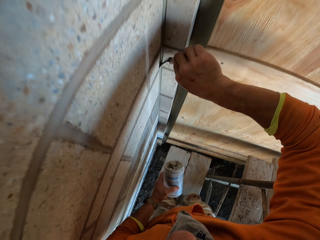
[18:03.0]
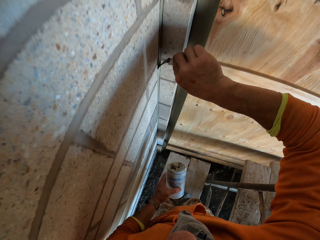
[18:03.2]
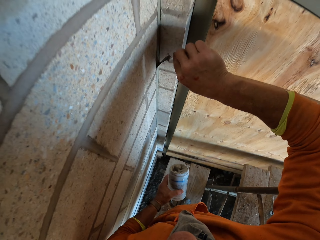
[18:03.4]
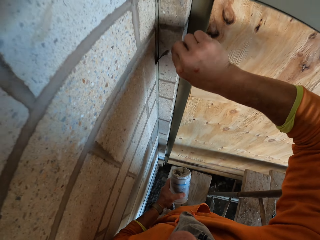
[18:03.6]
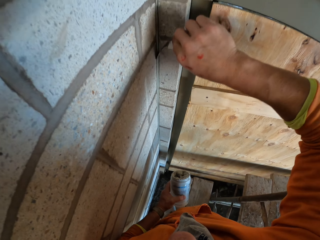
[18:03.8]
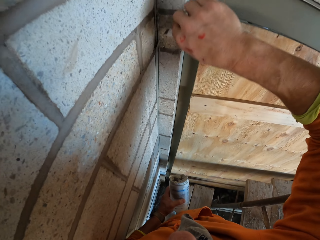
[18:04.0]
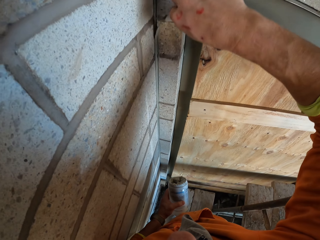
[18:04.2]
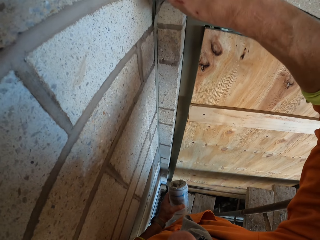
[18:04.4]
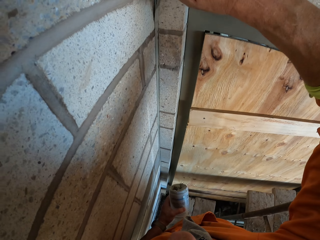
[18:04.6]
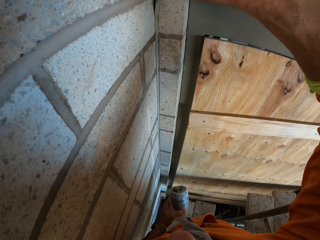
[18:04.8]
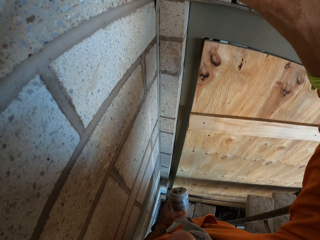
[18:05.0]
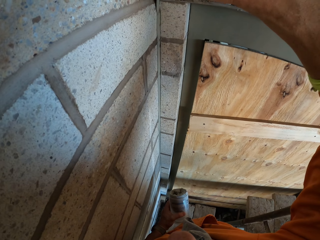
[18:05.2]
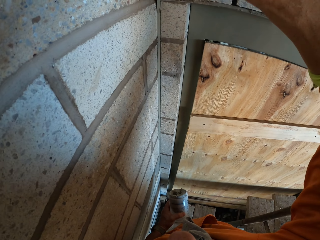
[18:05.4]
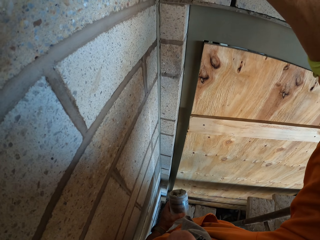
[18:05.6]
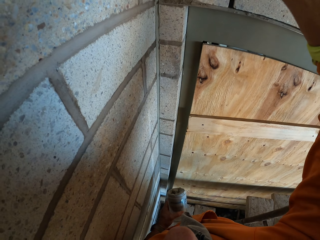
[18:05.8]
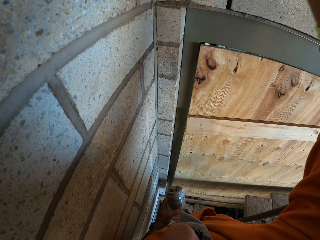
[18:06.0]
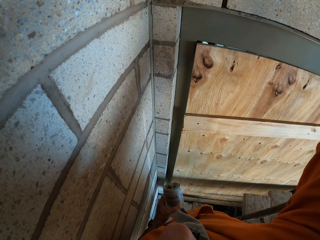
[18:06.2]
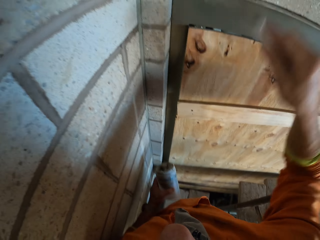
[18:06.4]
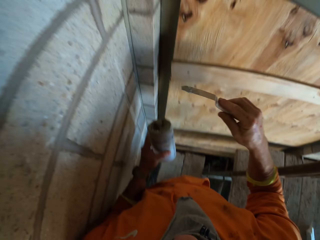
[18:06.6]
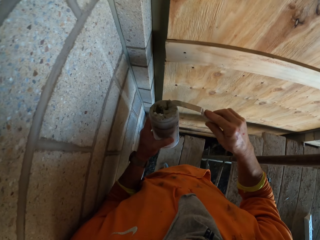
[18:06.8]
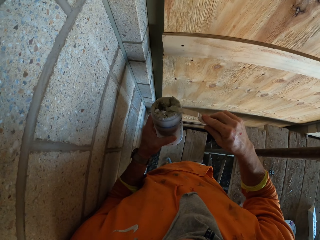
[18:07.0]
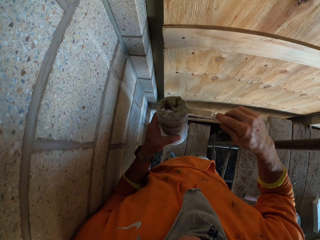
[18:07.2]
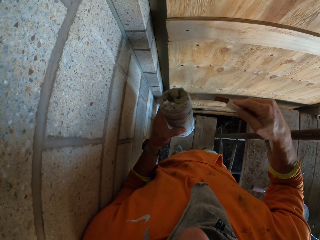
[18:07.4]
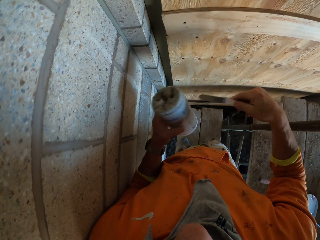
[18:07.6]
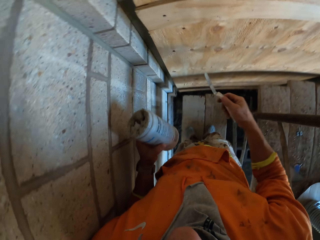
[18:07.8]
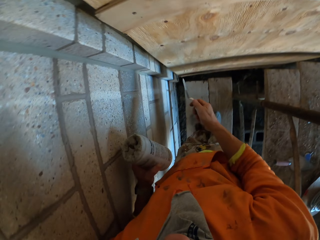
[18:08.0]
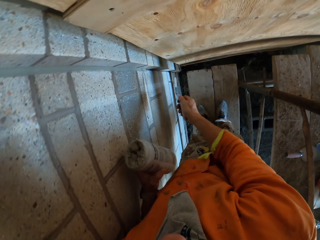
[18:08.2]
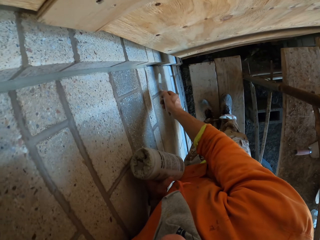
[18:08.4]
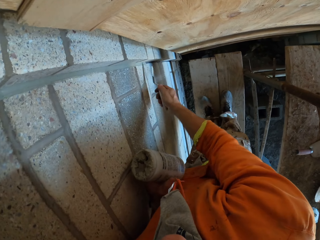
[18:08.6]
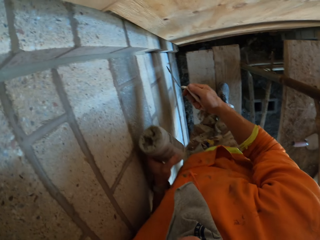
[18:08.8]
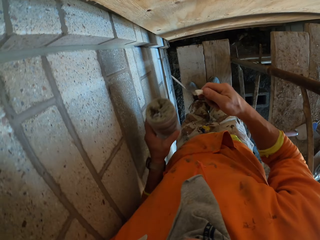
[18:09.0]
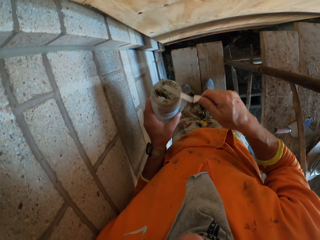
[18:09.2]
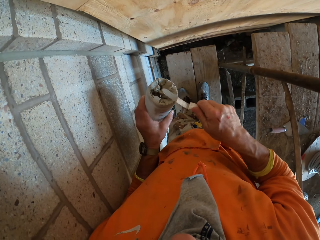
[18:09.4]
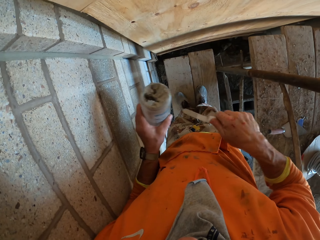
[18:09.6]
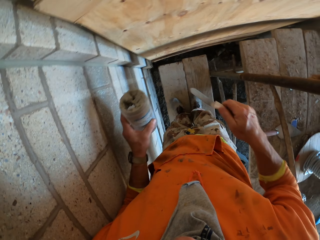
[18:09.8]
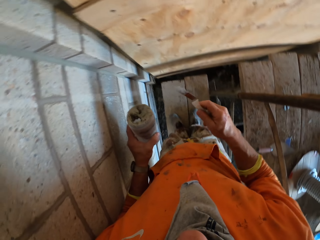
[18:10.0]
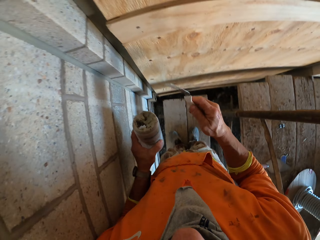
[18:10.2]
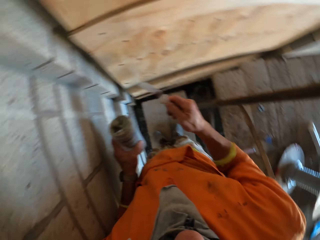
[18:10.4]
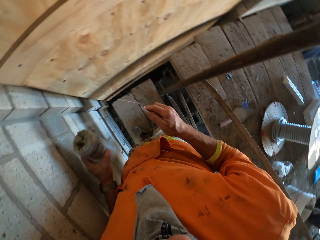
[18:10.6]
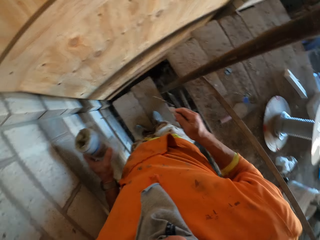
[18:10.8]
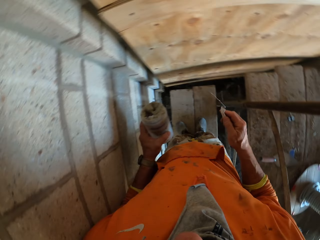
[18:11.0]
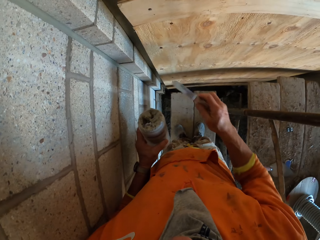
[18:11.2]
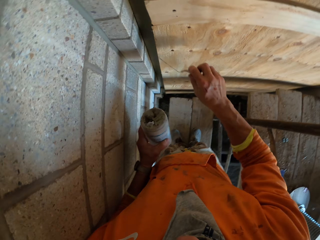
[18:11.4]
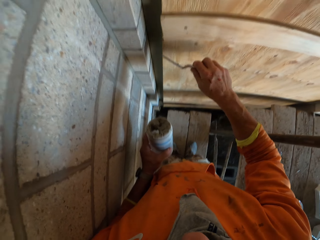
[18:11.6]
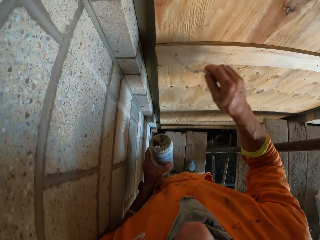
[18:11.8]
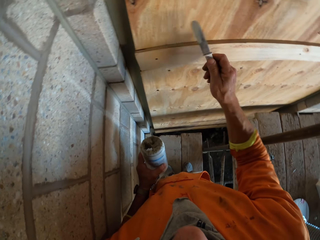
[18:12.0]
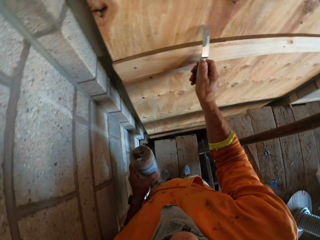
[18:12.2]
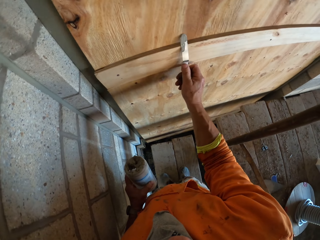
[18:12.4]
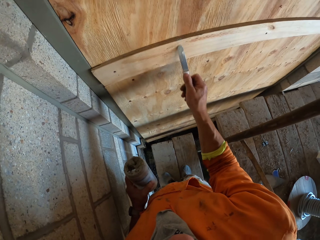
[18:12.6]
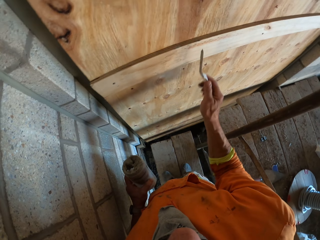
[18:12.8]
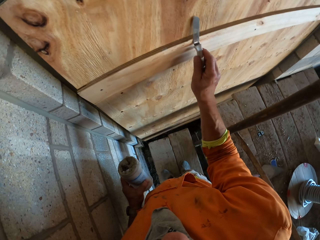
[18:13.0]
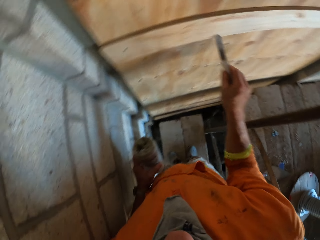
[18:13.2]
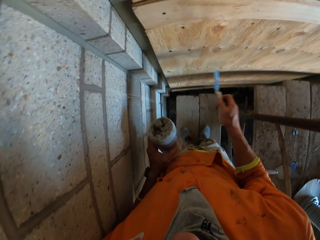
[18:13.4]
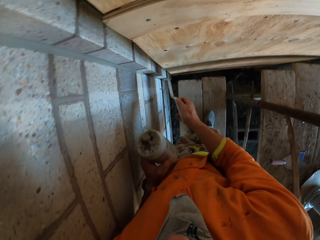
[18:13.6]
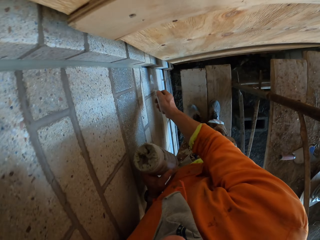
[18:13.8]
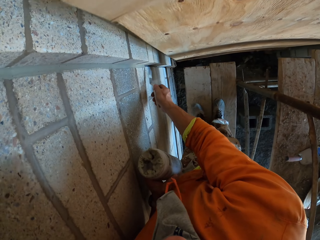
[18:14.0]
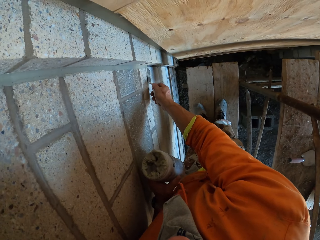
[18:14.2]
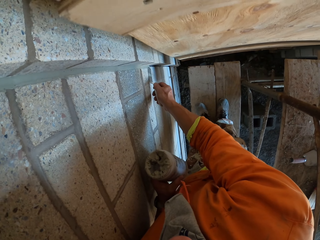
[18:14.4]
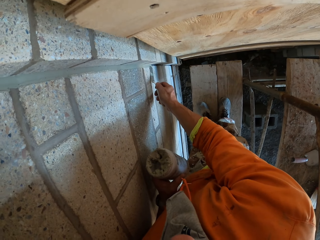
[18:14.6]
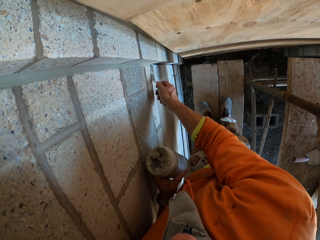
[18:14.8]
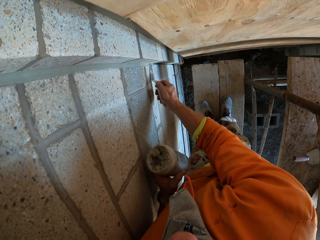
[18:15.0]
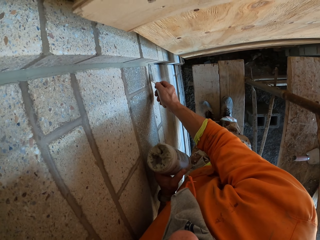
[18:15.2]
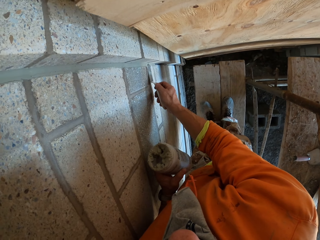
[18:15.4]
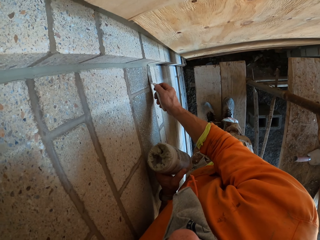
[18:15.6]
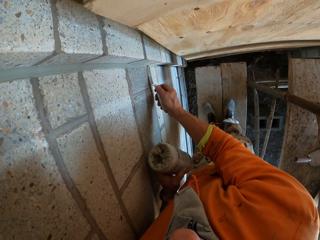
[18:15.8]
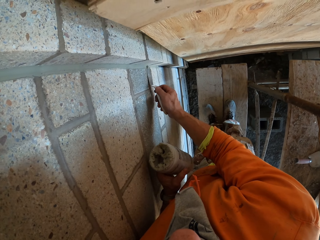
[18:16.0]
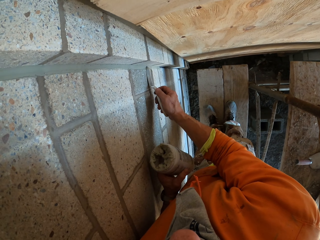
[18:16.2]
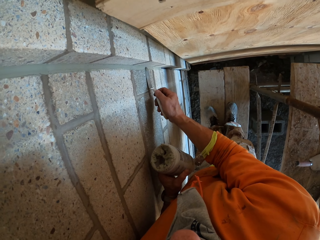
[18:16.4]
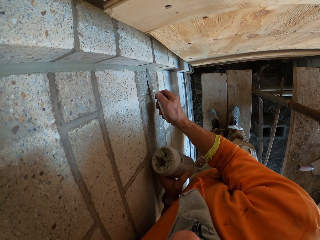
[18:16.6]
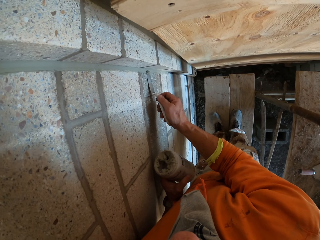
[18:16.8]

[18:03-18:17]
The camera wearer swings the right hand. They put the excess cement on the container and wipe the trowel on the plastic container. They swing the right hand. They wipe the trowel on the plastic container. They swing the right hand. They wipe the trowel on the board. They swing the right hand. They smoothen the cement on the wall. They shape the filler on the wall using the trowel.

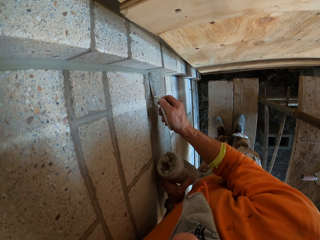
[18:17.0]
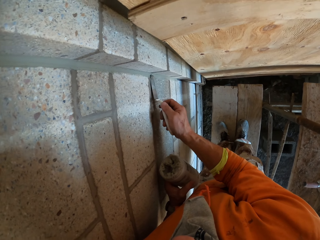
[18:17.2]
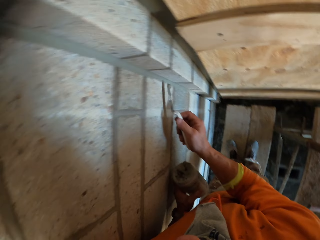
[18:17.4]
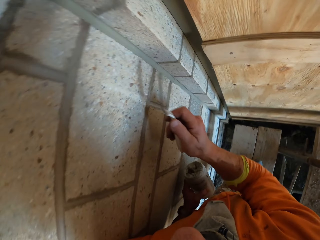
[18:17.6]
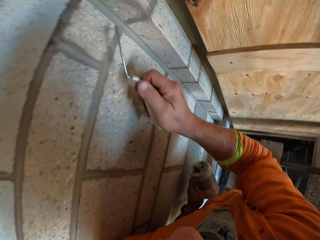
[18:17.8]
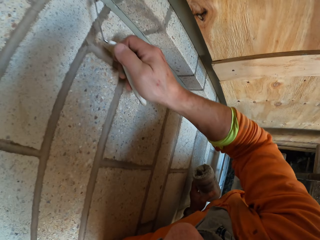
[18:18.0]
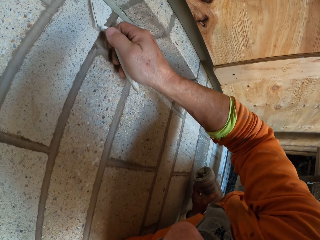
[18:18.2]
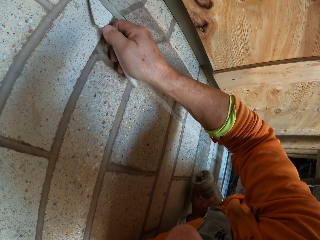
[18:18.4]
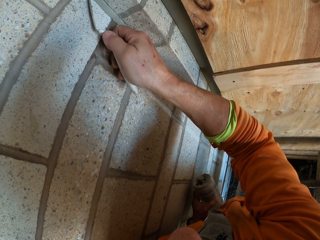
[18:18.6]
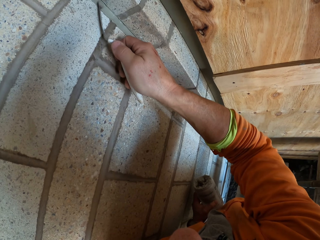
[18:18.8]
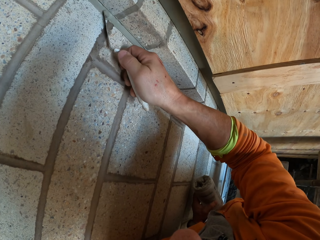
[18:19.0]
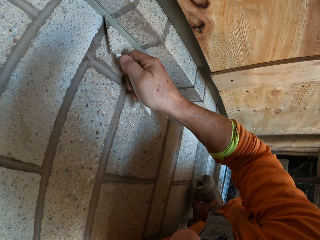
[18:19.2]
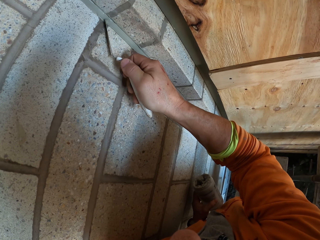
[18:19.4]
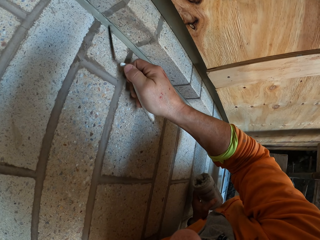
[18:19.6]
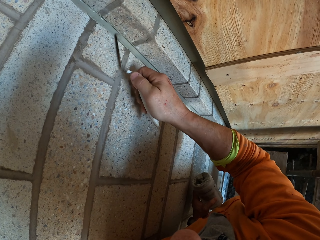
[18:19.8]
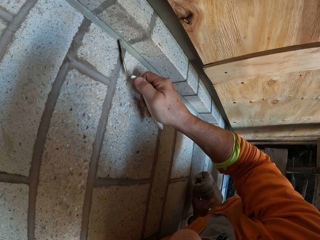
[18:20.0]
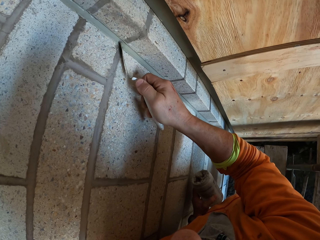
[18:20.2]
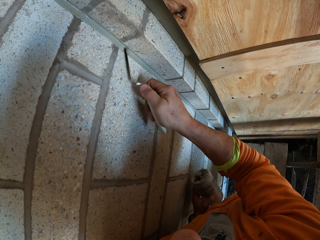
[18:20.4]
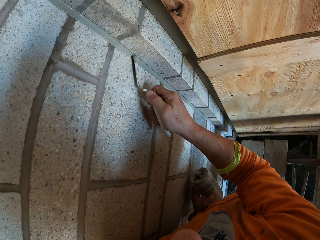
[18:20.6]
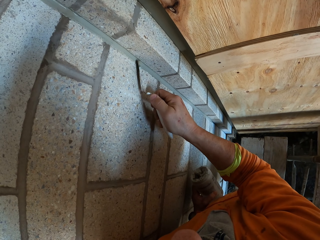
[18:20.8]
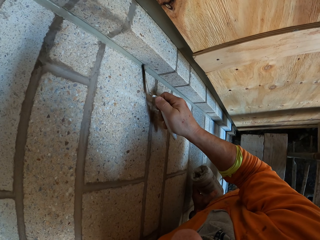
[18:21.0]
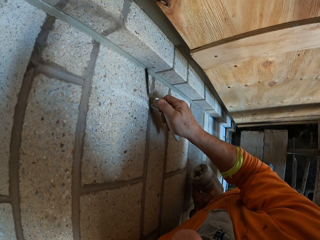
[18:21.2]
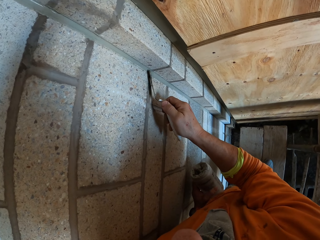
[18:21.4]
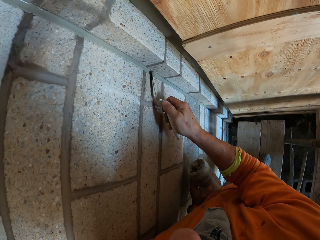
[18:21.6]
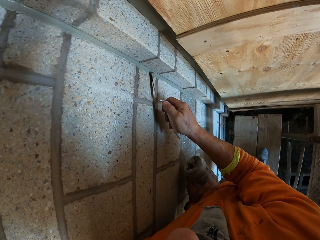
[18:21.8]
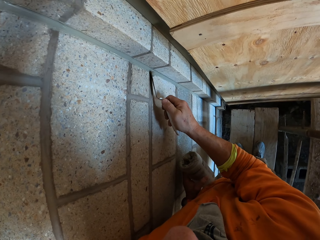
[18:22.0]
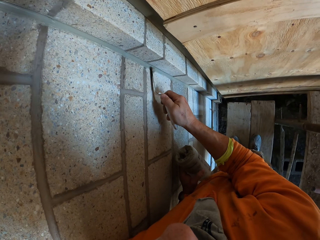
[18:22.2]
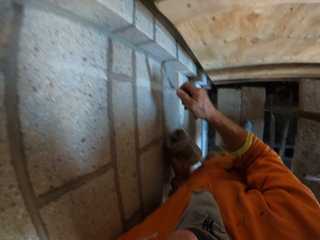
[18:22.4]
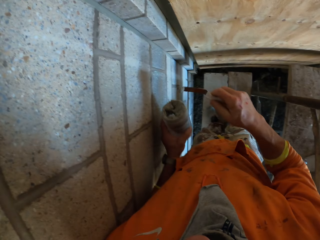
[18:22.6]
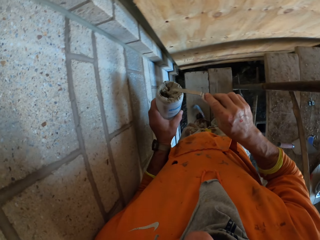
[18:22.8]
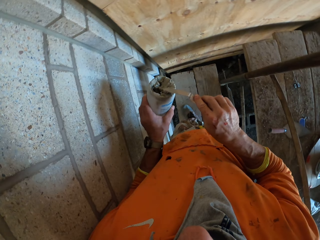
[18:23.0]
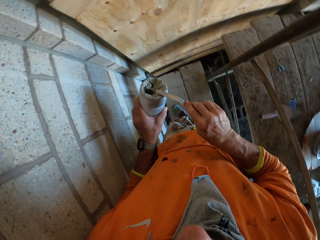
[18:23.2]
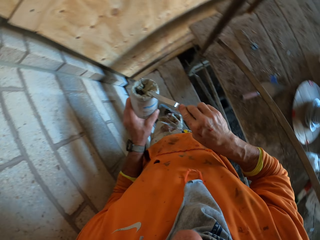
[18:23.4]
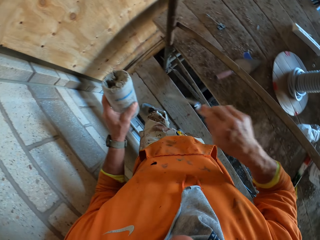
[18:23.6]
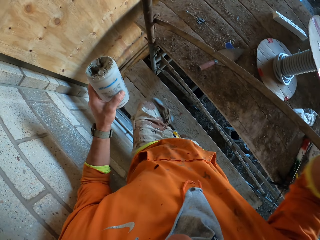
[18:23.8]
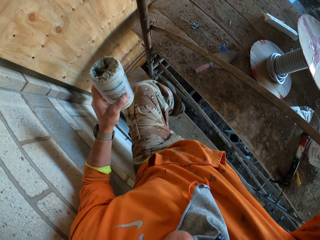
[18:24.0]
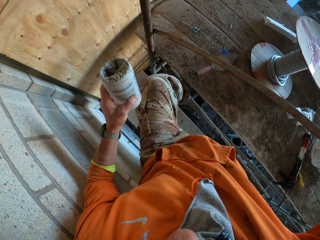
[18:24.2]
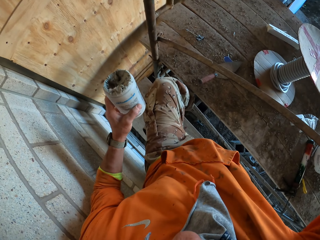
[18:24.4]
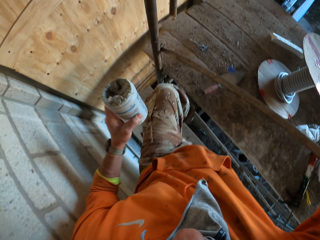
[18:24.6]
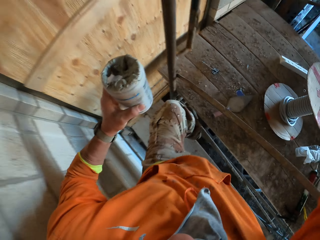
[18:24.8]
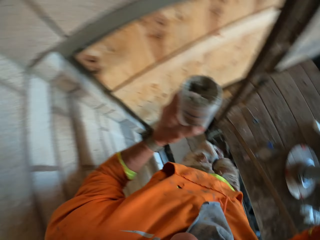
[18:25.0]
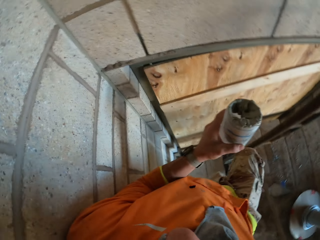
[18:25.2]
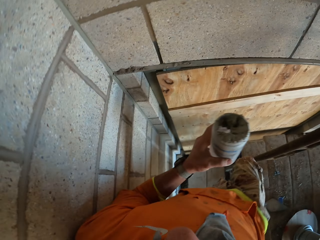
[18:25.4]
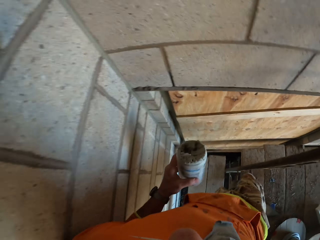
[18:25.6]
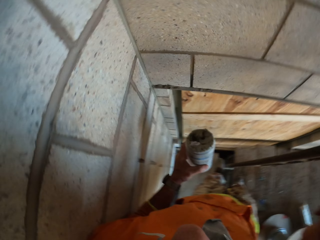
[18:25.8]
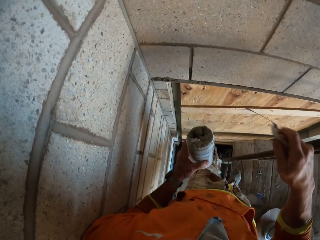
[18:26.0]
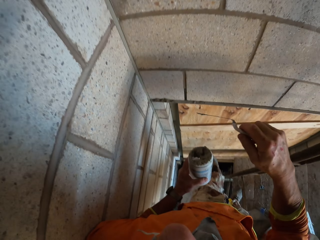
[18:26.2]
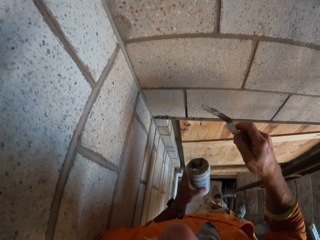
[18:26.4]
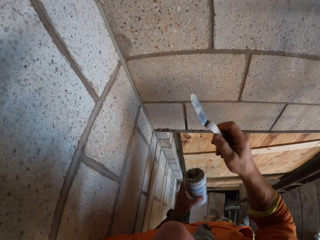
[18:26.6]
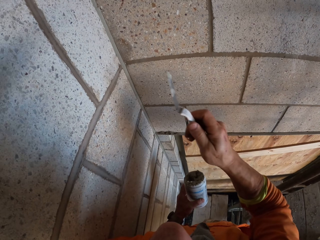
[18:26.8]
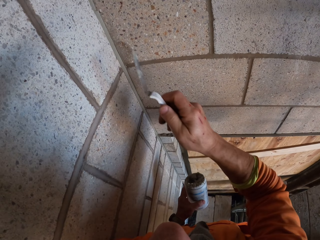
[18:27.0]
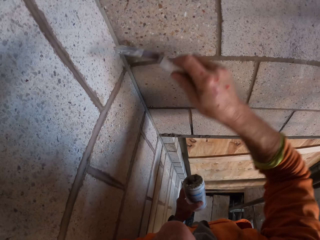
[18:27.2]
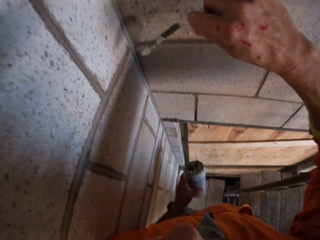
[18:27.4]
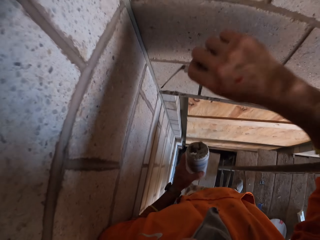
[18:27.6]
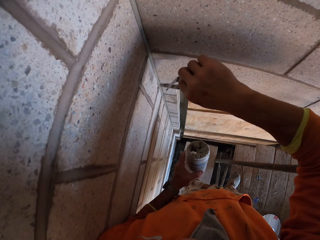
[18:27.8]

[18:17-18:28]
The camera wearer swings the right hand. They remove the excess cement on the wall using a joint filler trowel. They remove the cement from the joint filler trowel. They swing the right hand. They climb up the ladder or wood stand. They swing the right hand. They scoop the excess cement.
